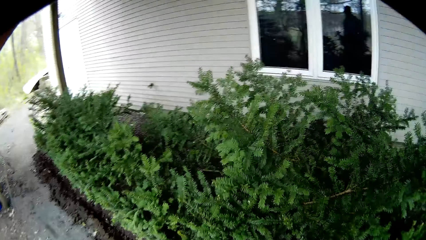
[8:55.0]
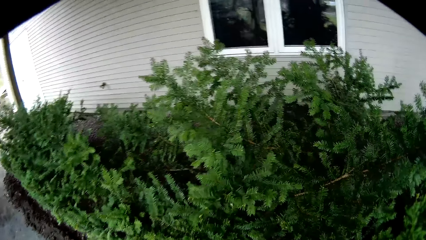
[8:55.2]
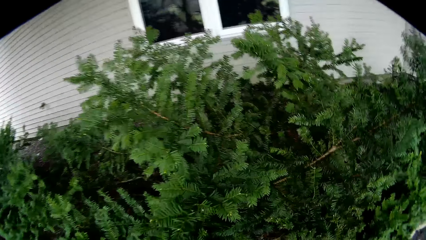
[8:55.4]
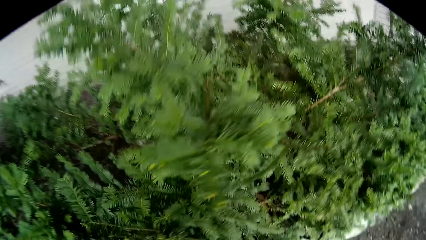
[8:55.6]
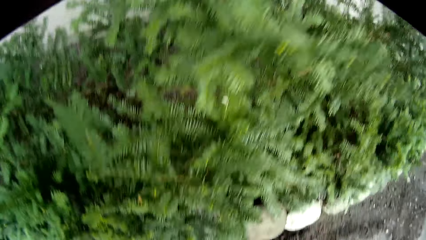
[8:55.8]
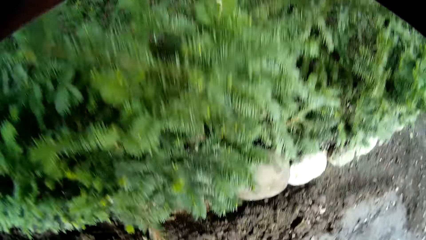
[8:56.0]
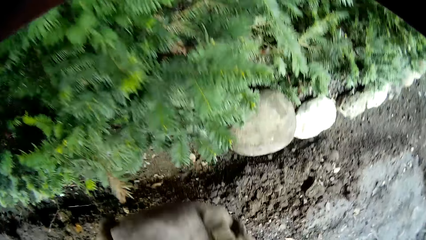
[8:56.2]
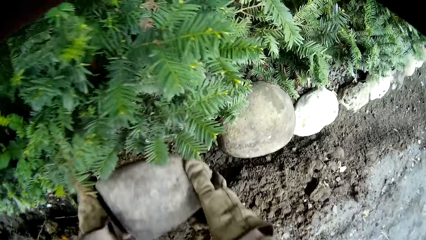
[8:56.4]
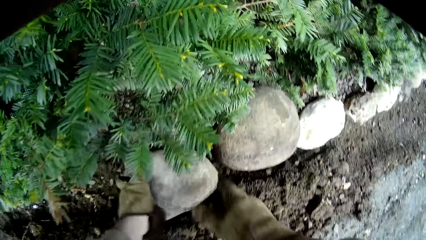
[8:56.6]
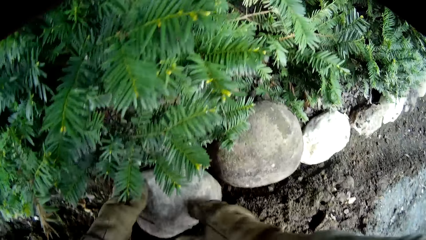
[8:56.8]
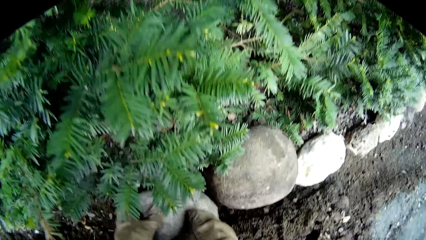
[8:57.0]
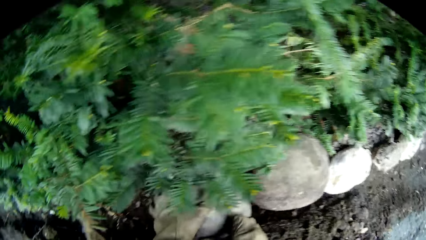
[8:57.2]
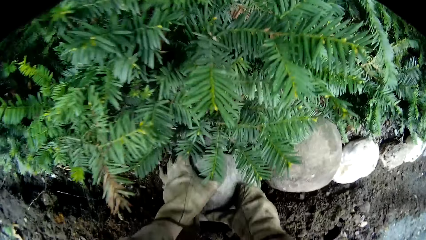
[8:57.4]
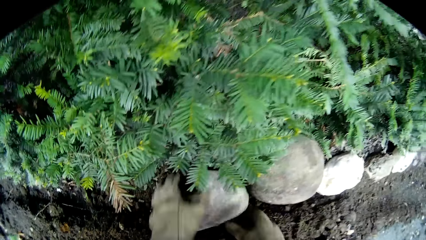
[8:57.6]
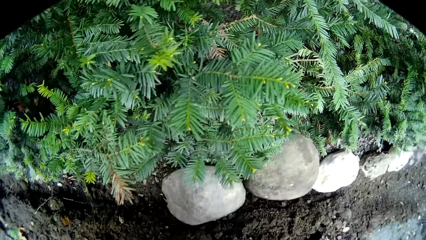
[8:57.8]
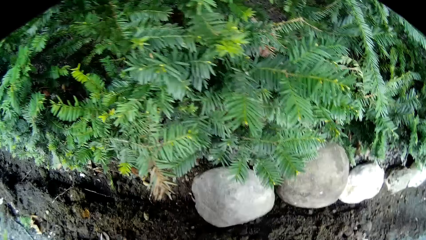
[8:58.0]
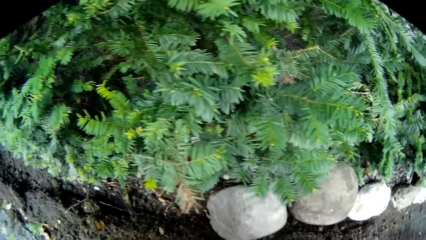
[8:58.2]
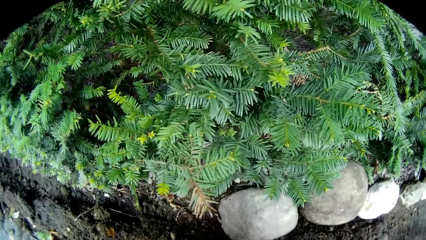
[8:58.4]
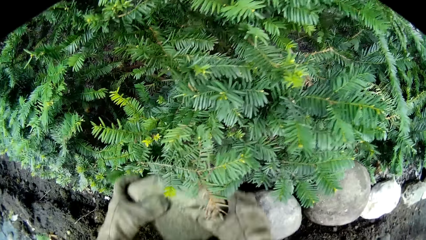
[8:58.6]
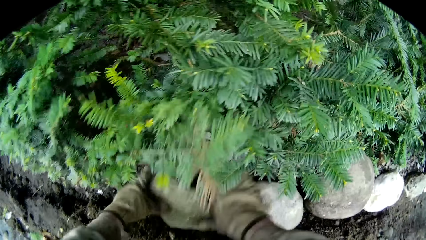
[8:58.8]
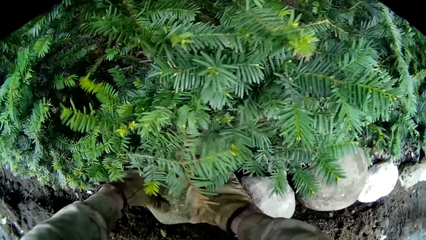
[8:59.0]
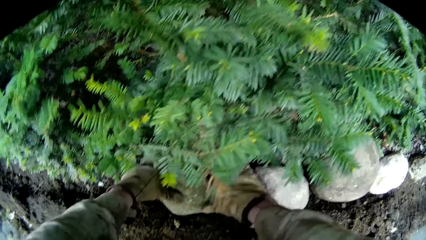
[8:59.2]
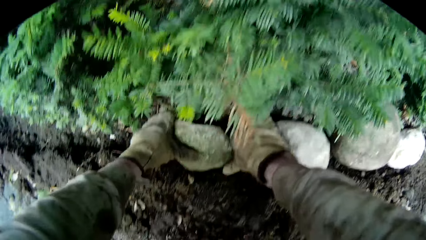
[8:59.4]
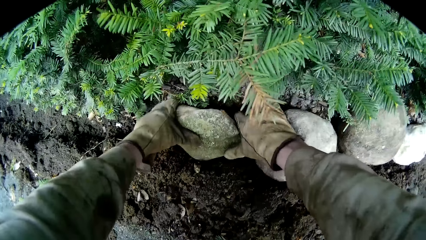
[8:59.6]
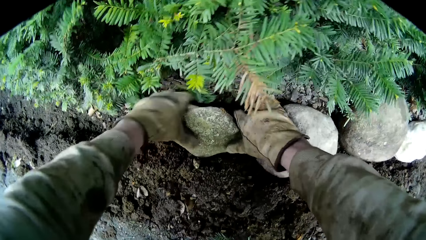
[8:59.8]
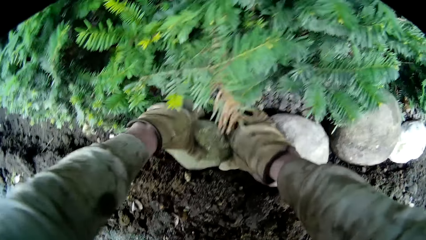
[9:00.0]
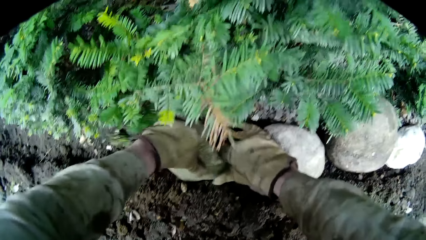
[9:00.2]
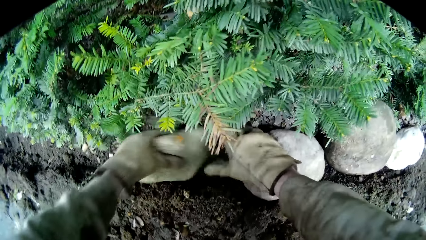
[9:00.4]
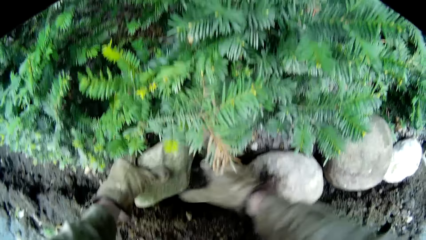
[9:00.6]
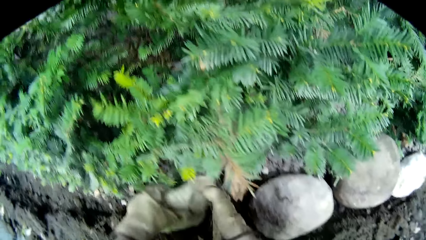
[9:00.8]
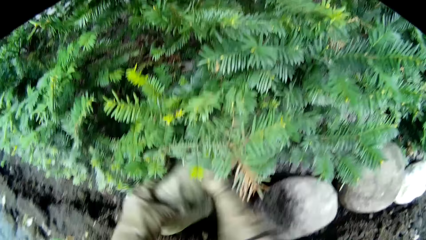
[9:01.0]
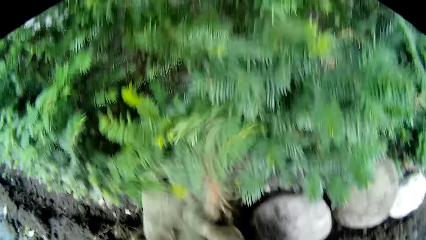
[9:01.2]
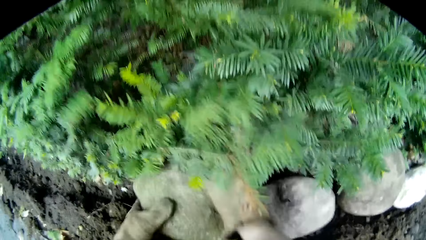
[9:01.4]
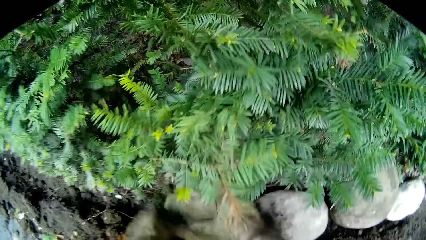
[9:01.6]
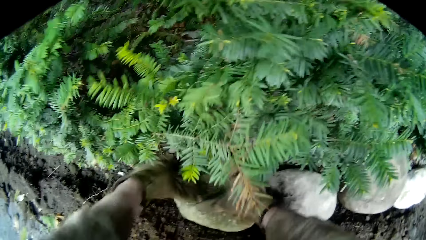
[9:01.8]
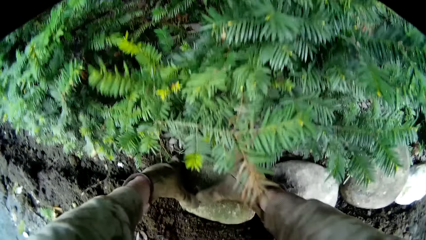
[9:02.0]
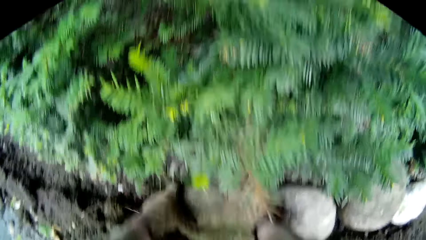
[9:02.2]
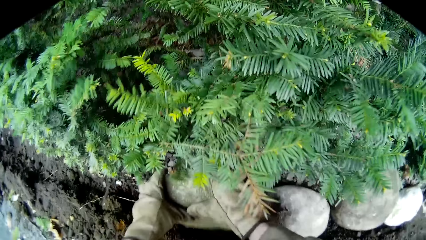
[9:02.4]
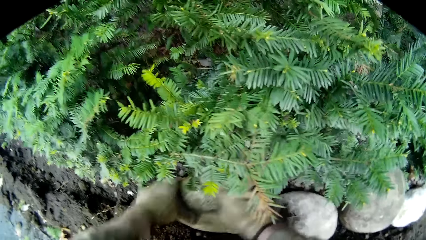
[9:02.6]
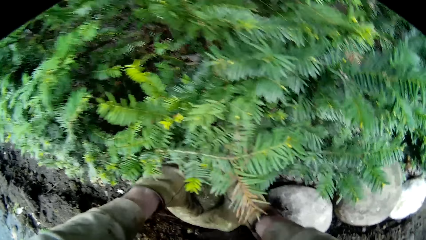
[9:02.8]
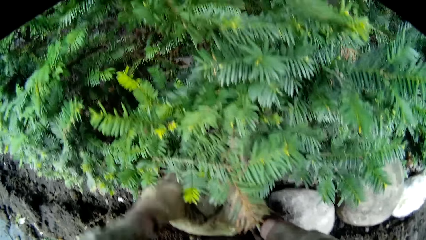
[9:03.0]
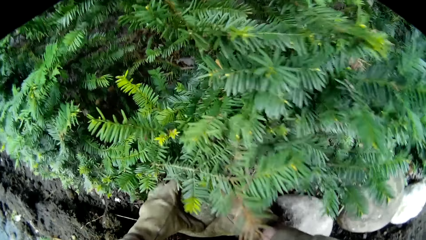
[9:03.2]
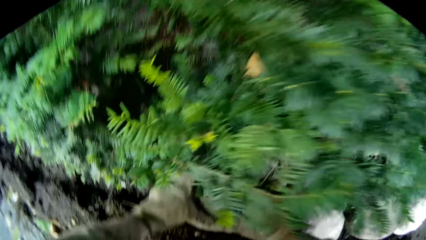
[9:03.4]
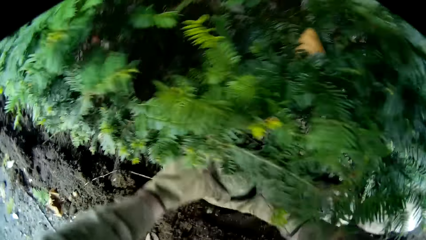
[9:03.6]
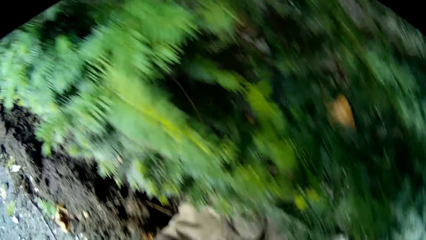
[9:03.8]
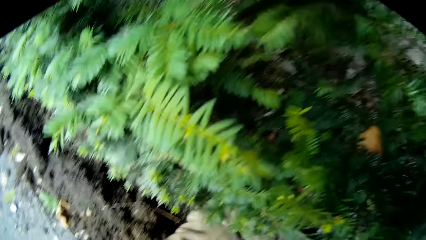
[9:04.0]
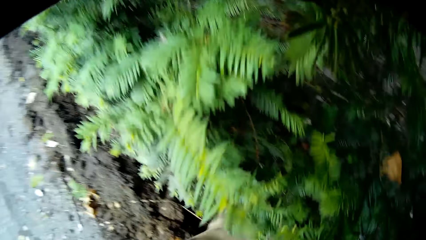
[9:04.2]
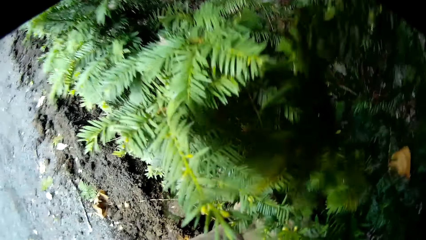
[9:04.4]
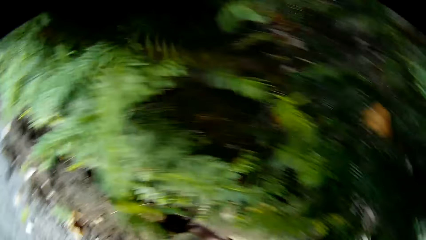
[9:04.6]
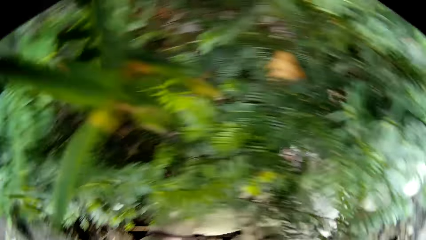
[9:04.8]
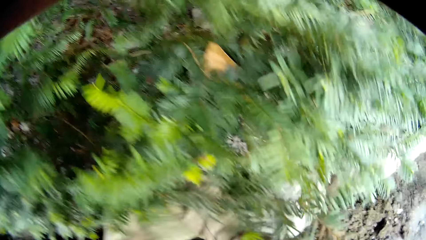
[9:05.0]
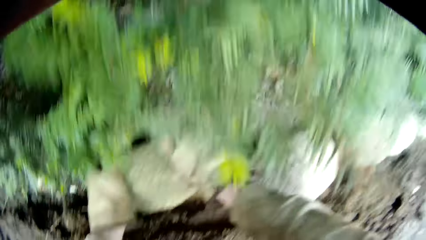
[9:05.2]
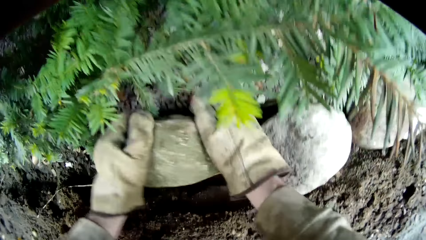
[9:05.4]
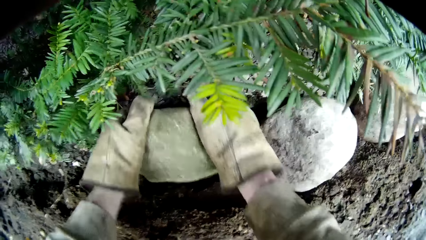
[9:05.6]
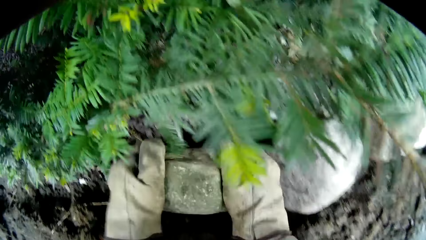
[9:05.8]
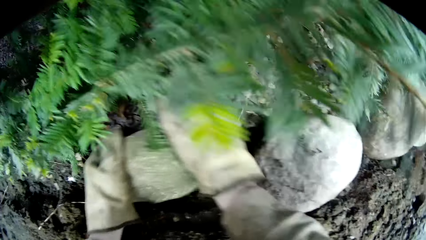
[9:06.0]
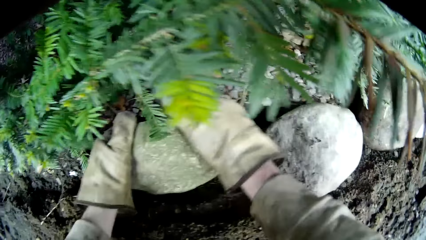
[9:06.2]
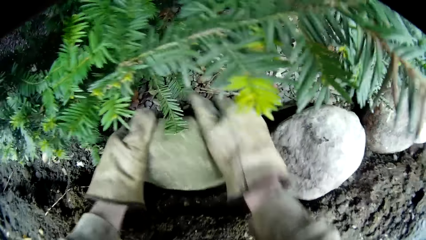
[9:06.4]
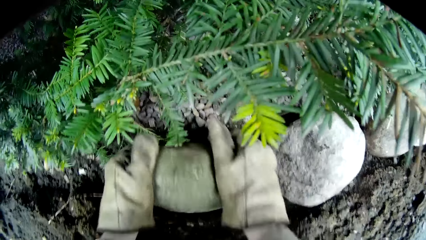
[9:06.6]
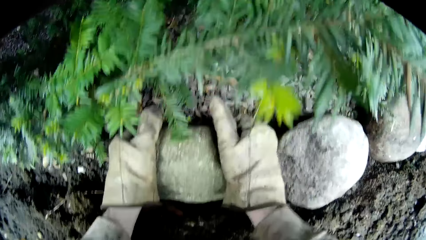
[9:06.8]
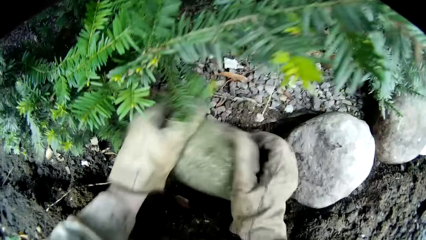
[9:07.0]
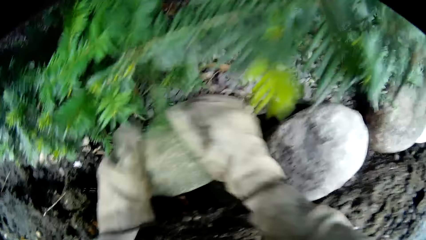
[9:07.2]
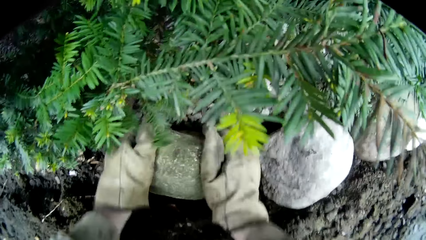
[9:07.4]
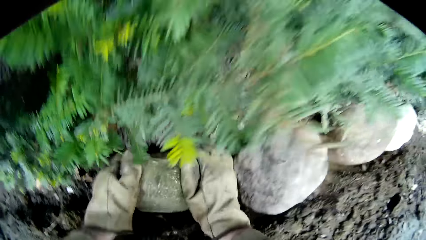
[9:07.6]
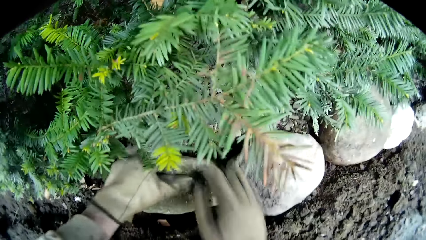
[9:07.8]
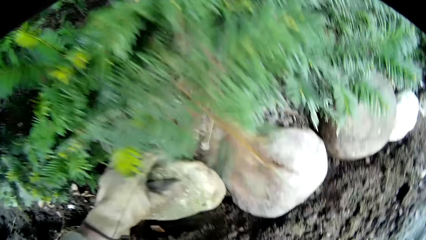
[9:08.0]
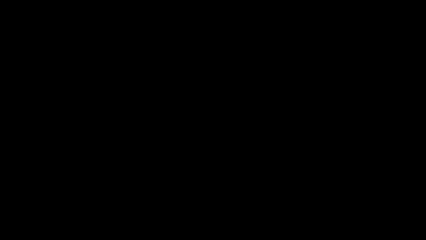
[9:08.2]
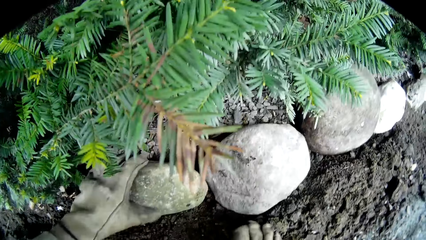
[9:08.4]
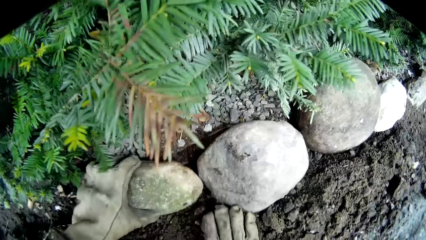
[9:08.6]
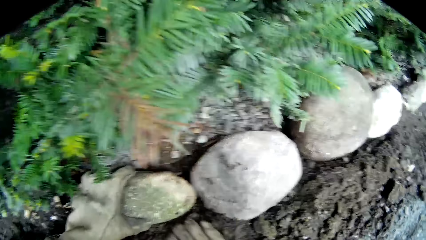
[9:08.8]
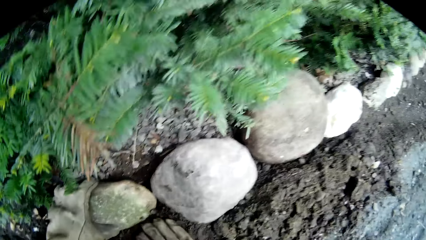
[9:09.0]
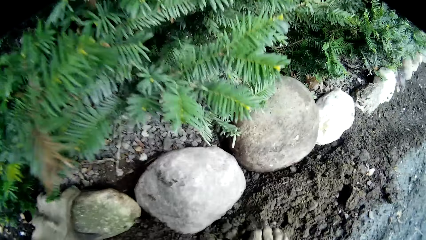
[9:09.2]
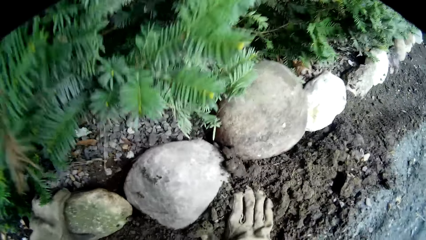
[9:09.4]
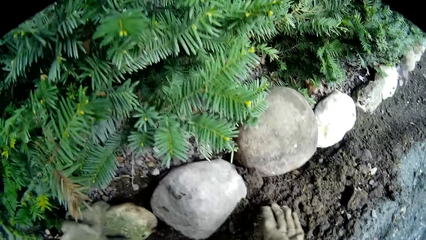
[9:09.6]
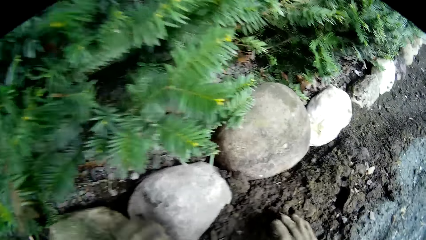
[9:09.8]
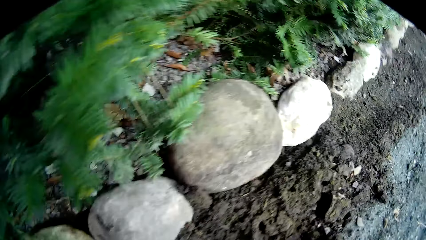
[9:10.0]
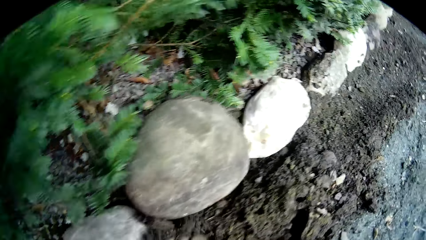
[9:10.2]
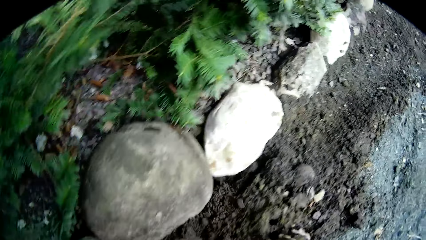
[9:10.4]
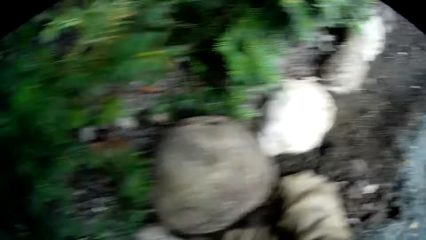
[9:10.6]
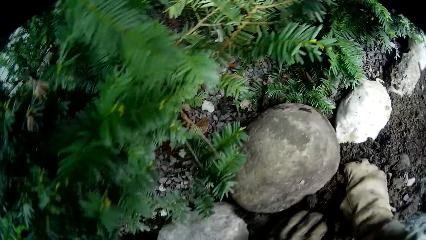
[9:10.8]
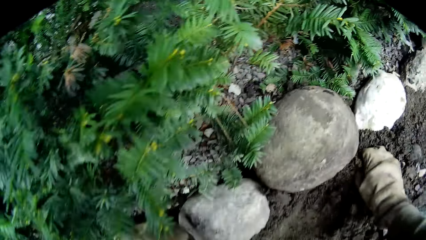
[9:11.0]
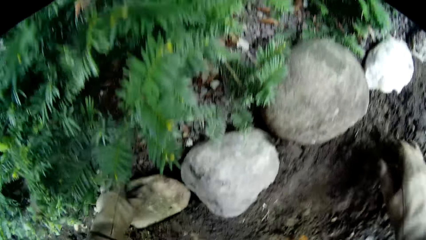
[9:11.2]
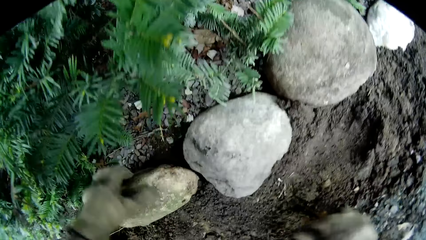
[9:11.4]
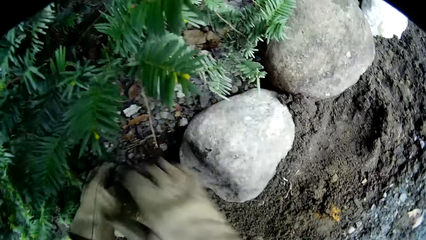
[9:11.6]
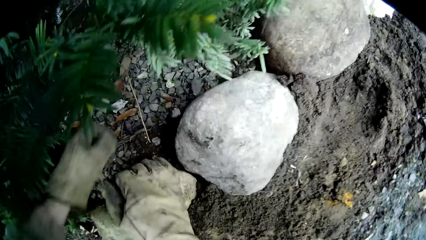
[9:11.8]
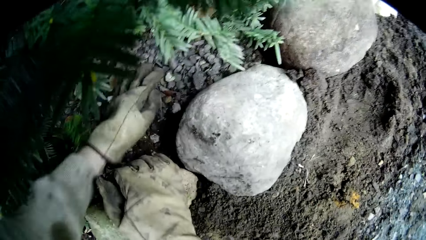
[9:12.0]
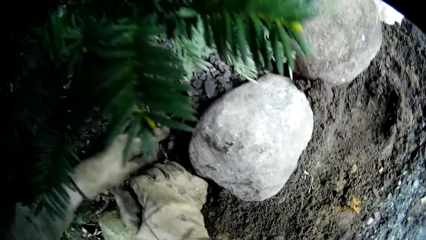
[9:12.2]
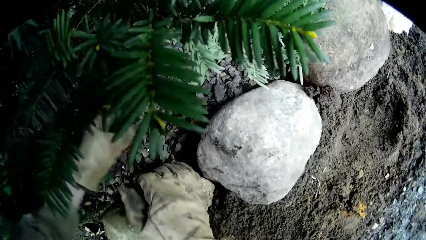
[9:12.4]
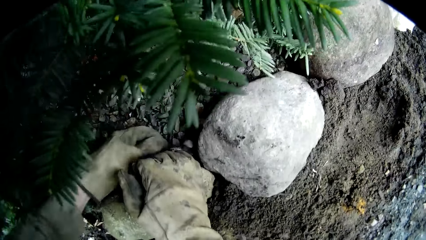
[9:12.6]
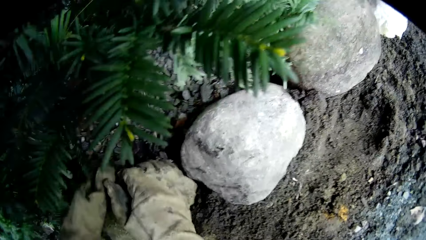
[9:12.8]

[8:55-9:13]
The camera wearer places the rock on the ground with both hands. He does it again. He picks up the rock from the ground with his left hand. He turns the rock with both hands. He places the rock on the ground with both hands. He fixes the stone to the hole. He removes his right hand from the rock on the ground. He wiggles some soil on the ground with his right hand. He removes his left hand from the rock on the ground. He places his left hand on the rock on the ground. He places his right hand on the rock on the ground. He rubs the dirt towards the hole. He removes his left hand from the ground. He wiggles some stones on the ground with his left hand.
